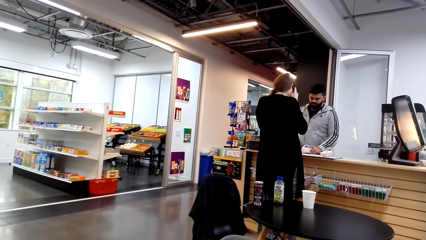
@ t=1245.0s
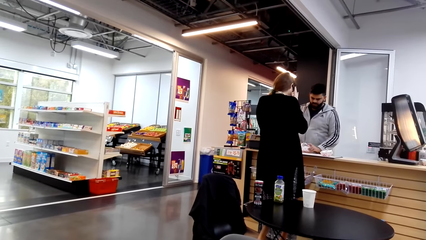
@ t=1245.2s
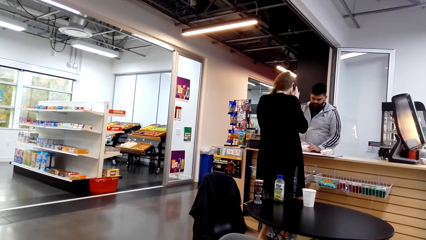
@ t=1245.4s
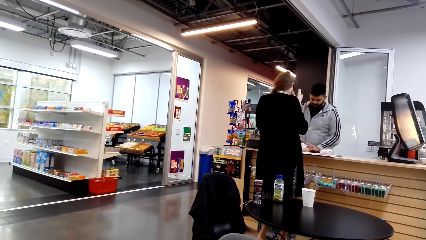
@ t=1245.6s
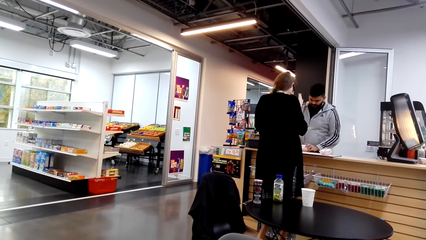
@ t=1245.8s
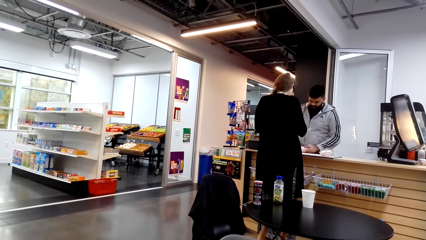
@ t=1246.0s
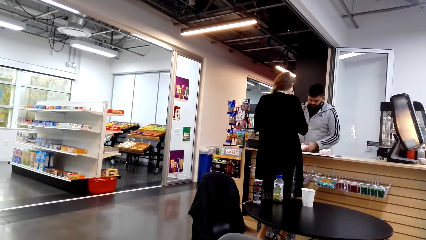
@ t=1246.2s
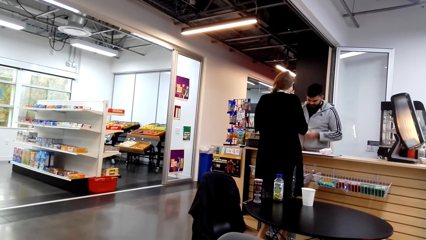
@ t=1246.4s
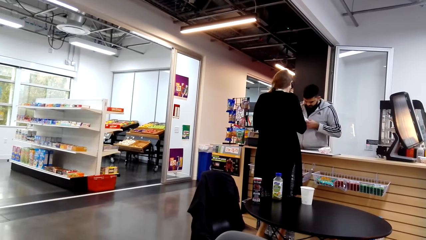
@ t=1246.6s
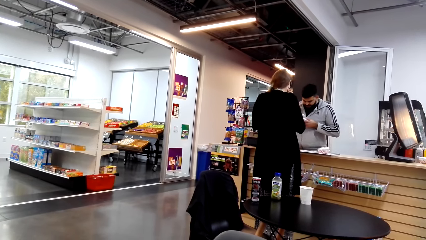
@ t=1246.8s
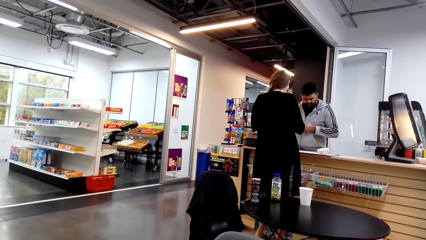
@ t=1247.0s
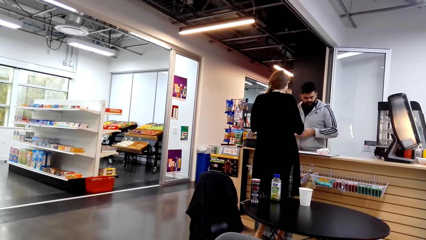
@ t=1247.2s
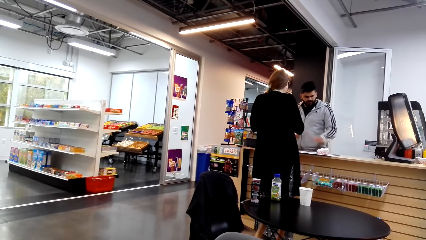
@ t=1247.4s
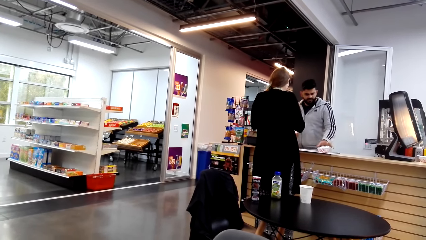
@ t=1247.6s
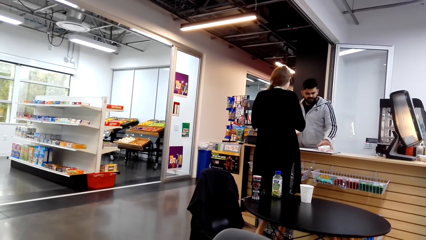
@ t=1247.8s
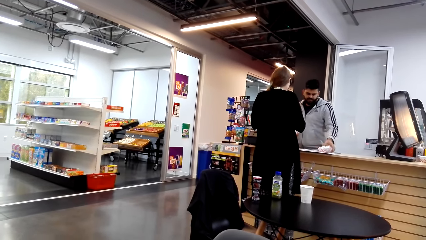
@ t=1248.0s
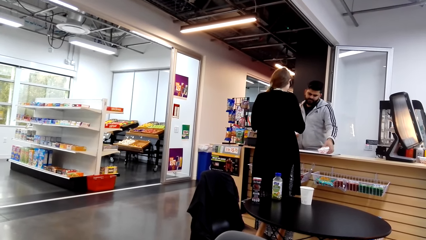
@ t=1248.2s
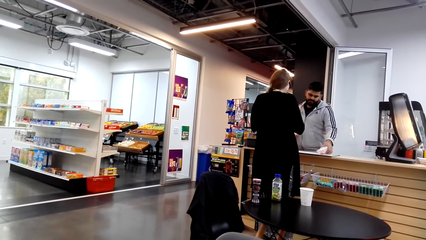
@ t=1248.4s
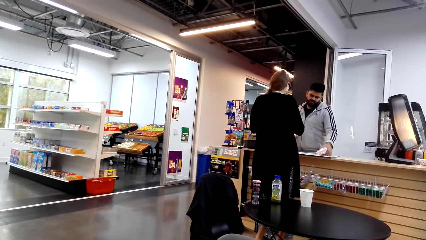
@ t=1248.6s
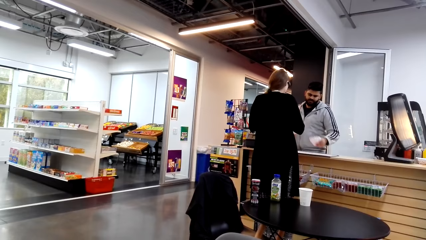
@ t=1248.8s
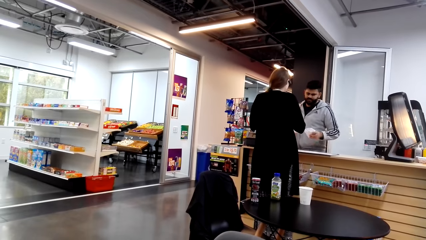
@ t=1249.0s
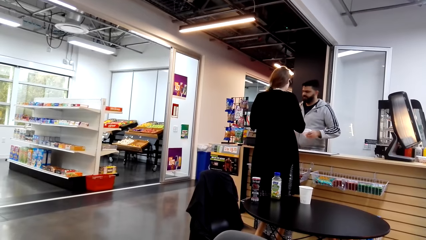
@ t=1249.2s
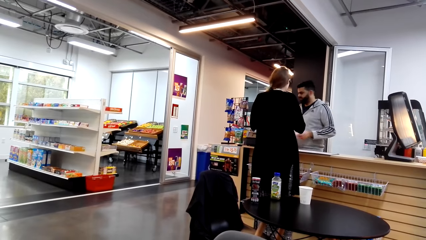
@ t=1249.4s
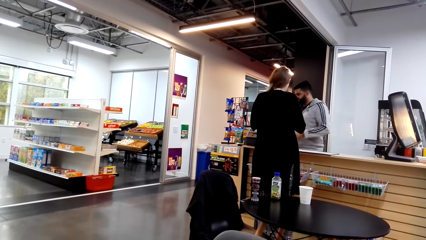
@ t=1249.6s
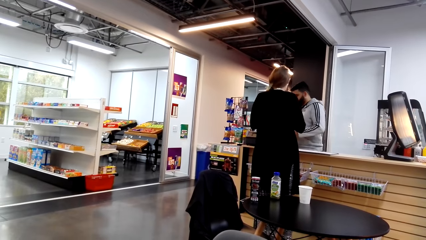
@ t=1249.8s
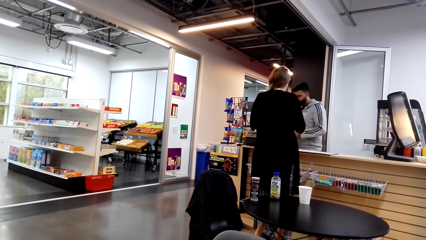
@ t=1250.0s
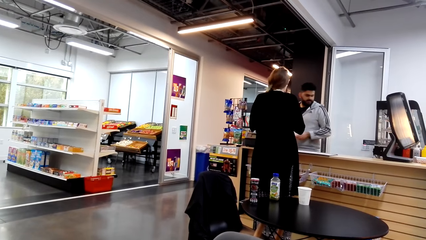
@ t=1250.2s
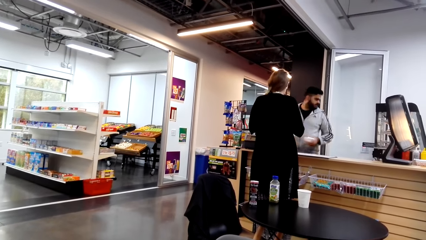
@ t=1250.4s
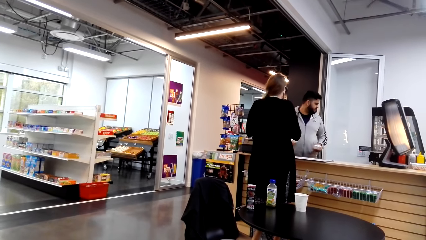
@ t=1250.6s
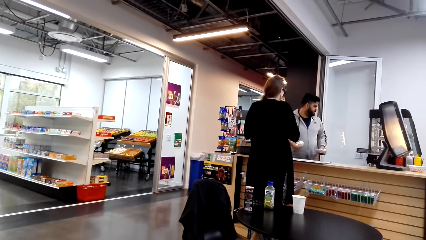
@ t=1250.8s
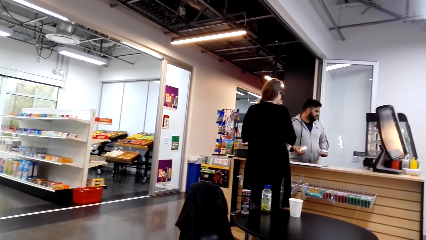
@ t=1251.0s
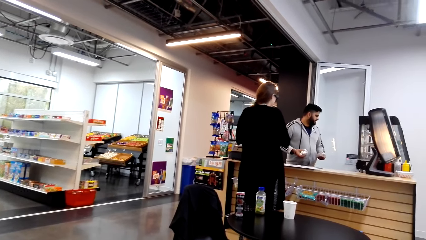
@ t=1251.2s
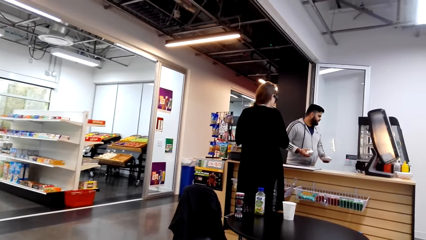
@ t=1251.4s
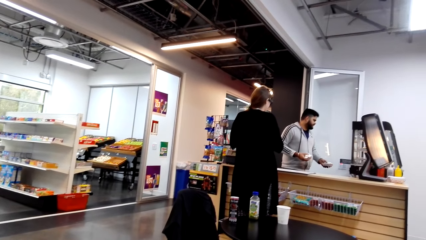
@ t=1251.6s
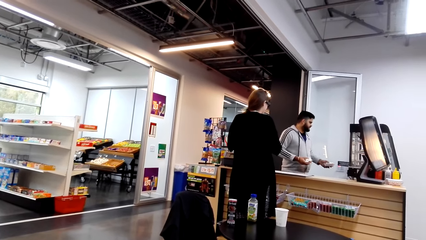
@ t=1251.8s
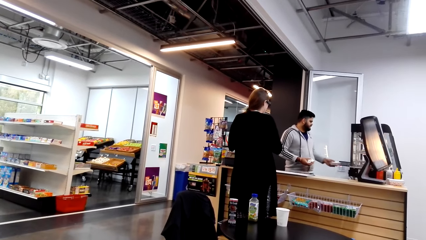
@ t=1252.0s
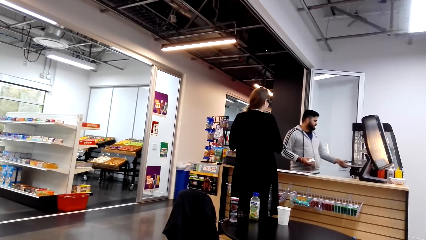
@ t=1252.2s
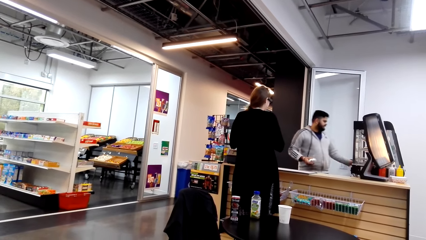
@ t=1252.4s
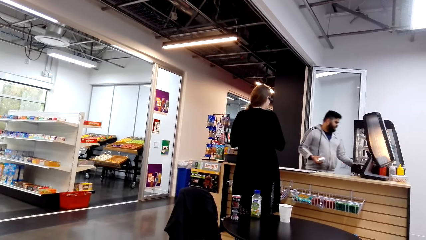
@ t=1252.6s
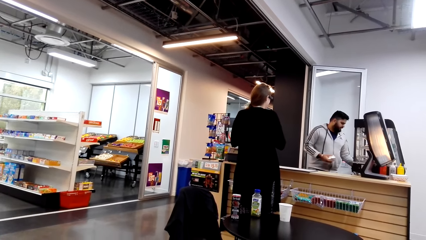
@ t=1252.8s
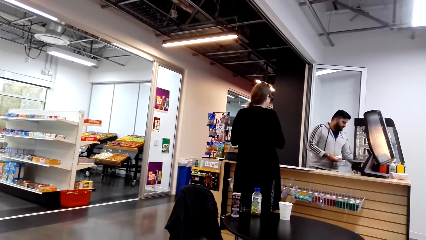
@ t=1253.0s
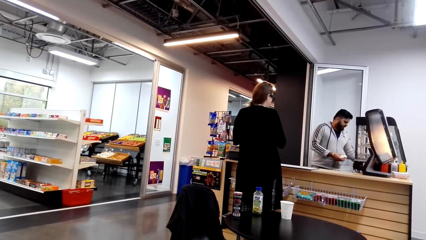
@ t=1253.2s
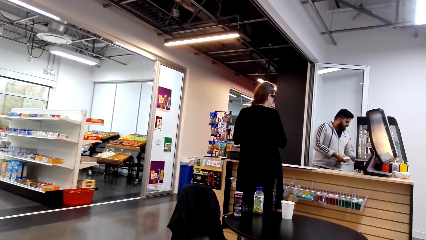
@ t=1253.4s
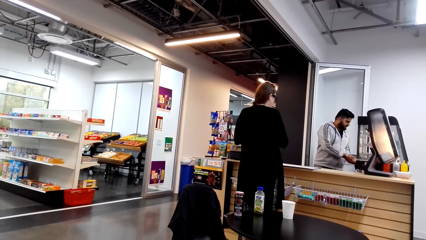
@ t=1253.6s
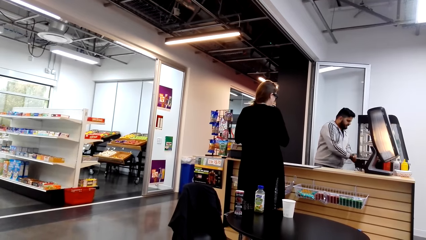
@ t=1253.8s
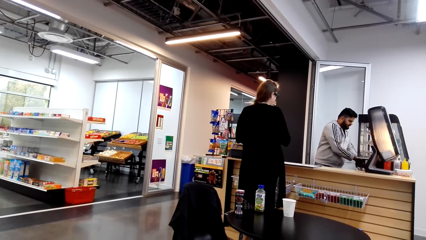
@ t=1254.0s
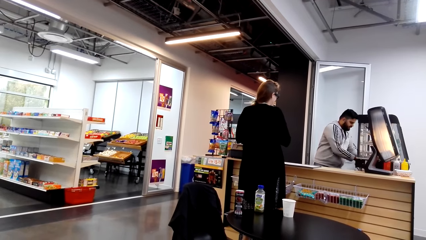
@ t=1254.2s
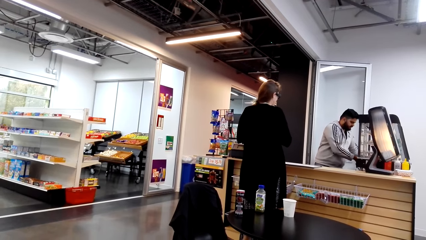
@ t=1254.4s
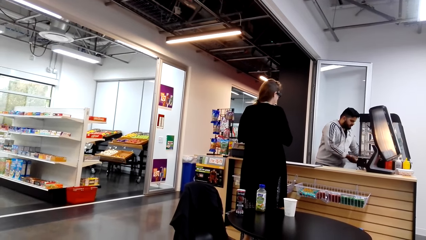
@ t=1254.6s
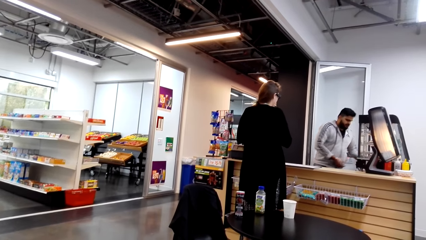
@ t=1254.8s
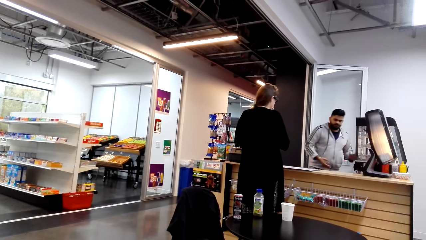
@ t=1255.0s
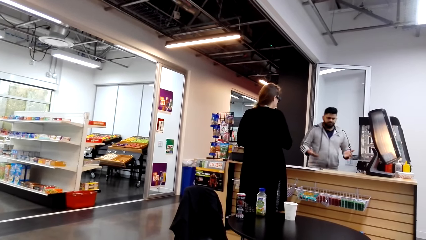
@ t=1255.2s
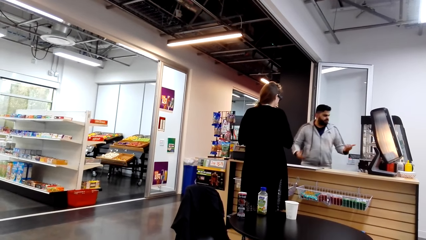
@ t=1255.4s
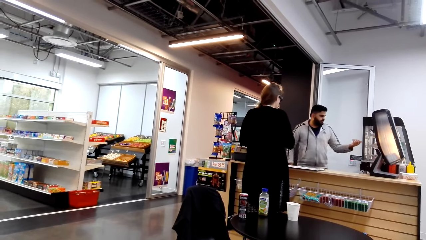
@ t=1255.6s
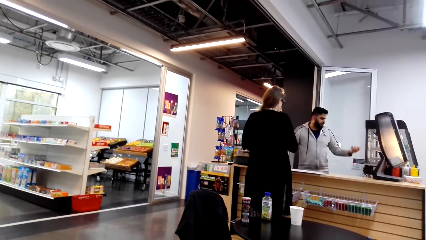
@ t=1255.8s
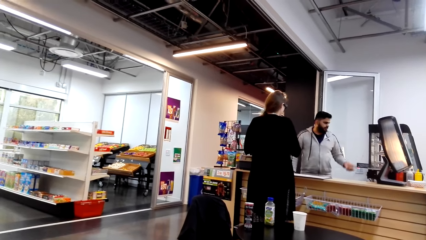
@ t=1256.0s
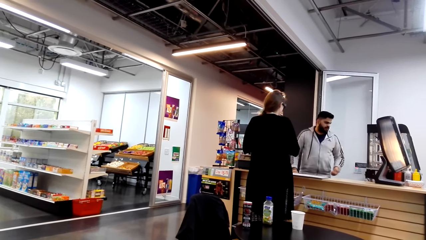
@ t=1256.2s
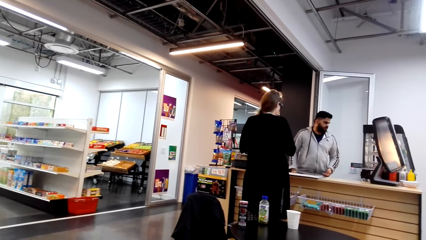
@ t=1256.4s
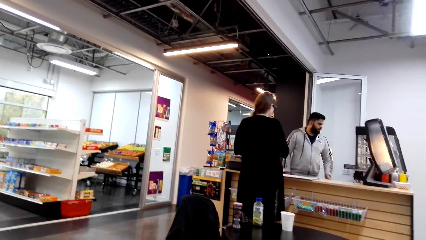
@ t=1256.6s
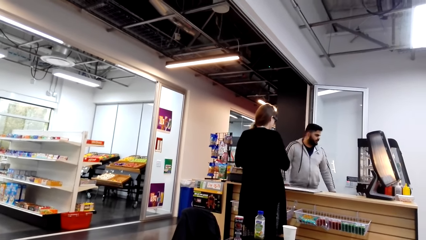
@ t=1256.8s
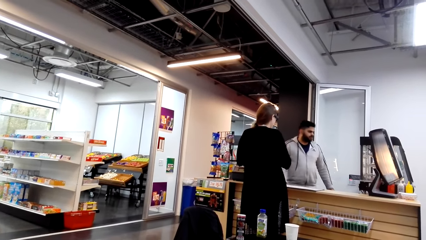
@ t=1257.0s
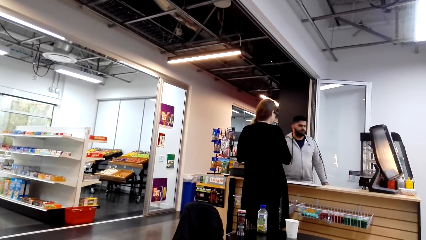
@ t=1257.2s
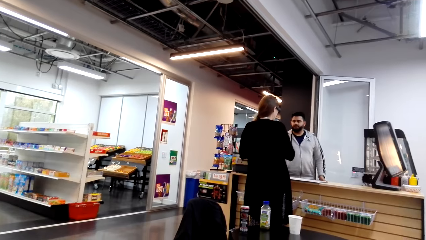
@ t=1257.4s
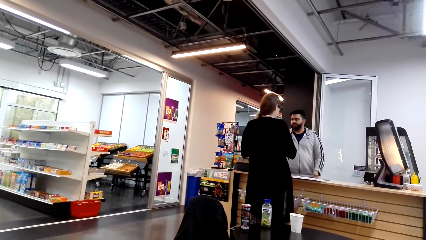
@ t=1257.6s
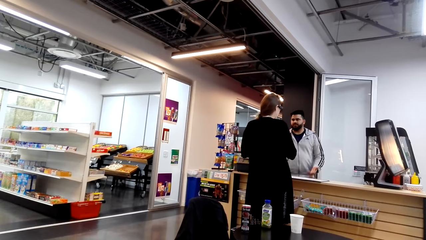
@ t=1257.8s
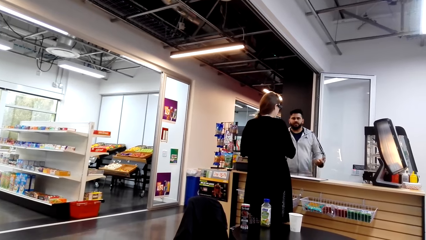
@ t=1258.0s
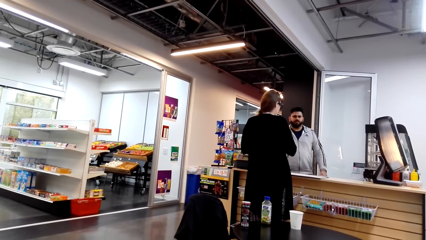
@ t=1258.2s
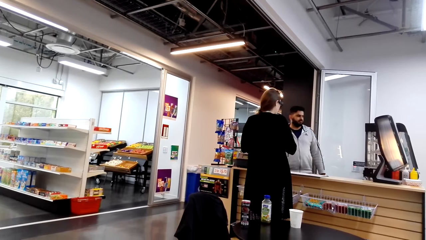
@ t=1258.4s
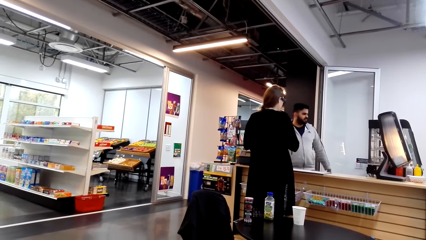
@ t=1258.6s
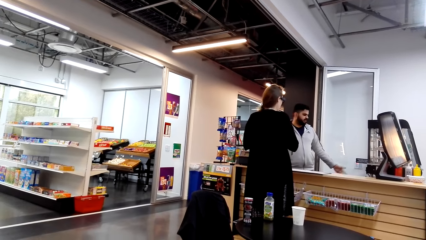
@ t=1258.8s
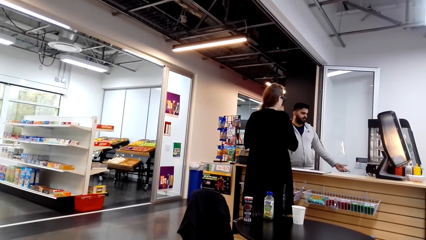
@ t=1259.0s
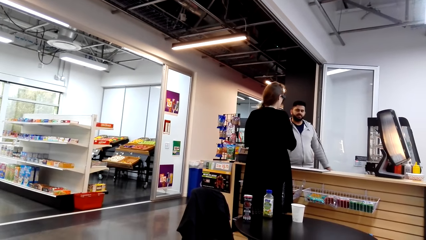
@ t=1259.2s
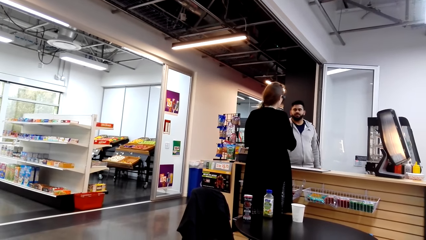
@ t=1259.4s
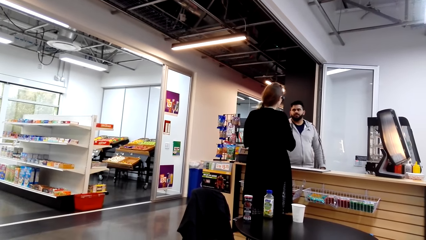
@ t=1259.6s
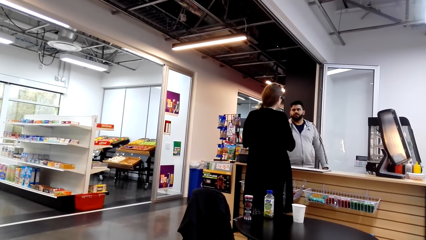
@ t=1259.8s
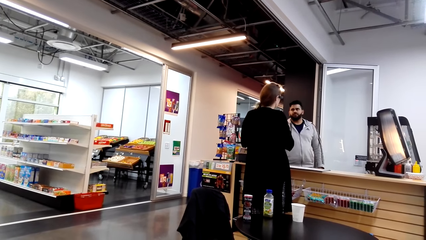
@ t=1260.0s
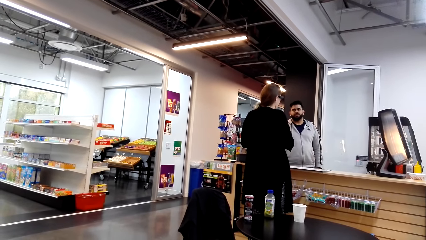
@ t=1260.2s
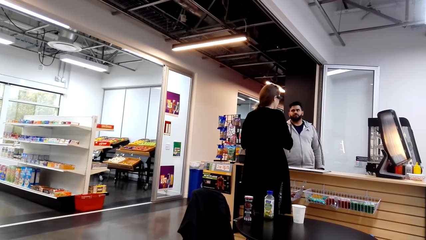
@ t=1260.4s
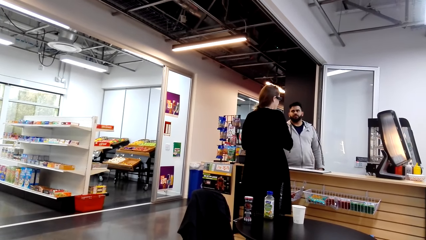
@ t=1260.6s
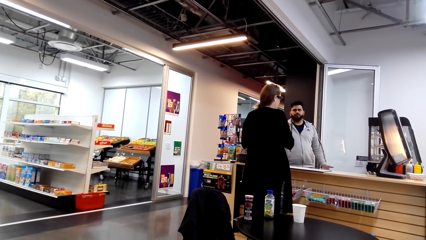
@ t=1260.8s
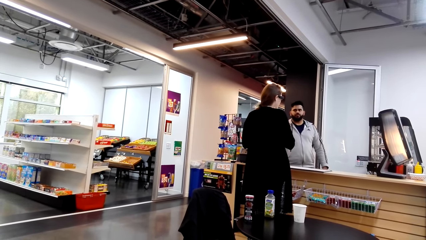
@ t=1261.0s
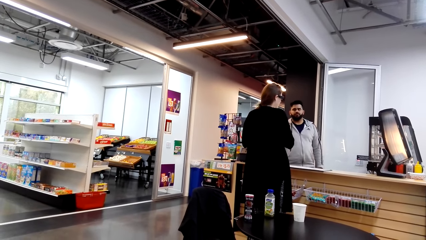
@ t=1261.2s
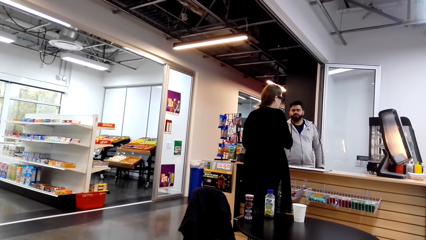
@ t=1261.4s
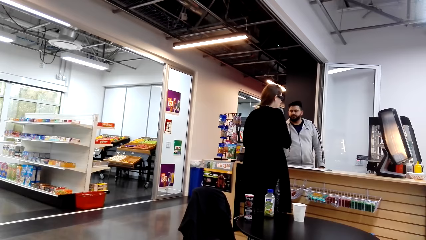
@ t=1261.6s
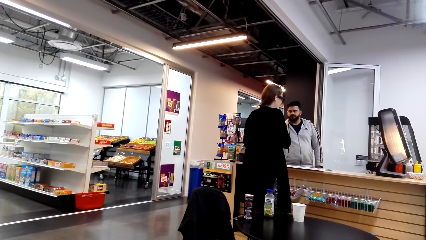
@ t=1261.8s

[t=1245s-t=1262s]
A man smells a snack. Another man picks the food. The first man interacts with a lady and puts the snacks in a dust bin. The first man puts the food on a glass food storage. The lady interacts with the first man. The first man interacts with the lady.
